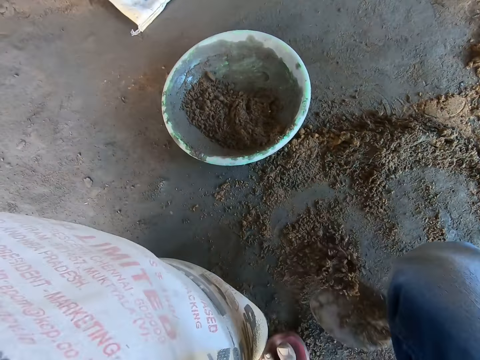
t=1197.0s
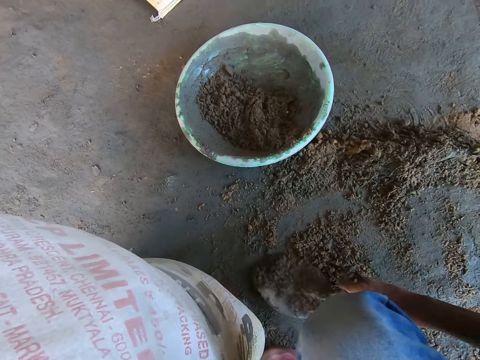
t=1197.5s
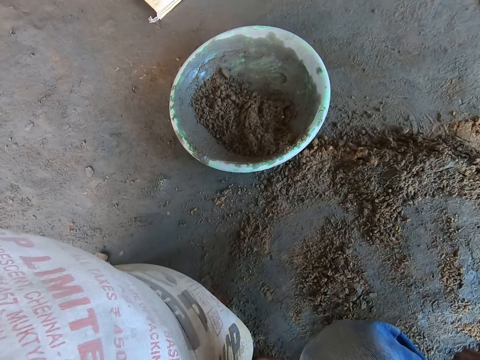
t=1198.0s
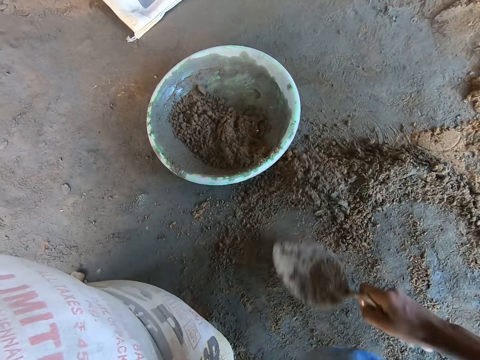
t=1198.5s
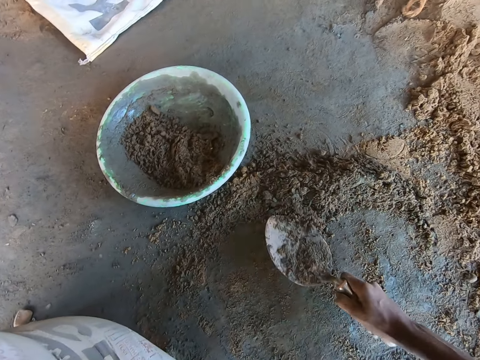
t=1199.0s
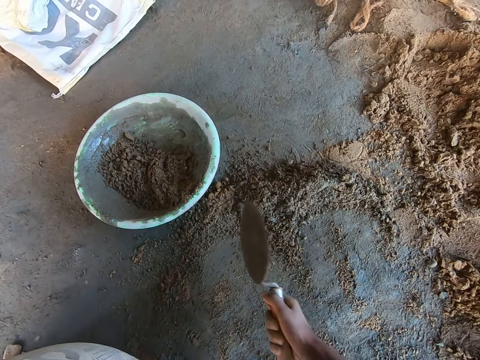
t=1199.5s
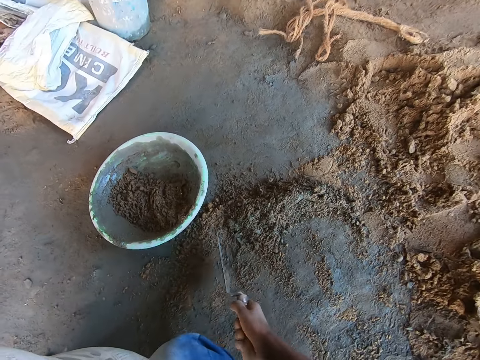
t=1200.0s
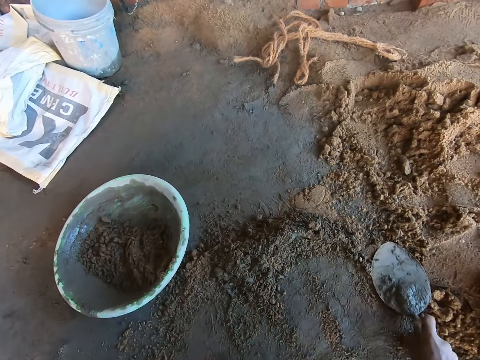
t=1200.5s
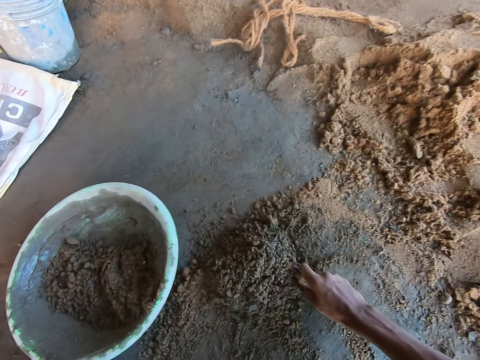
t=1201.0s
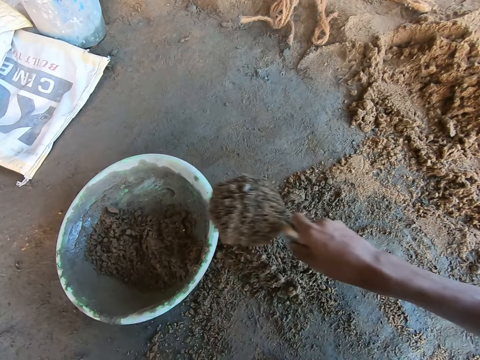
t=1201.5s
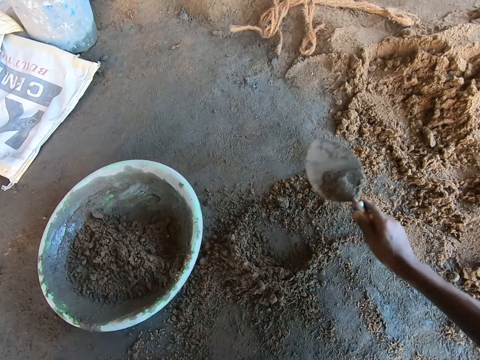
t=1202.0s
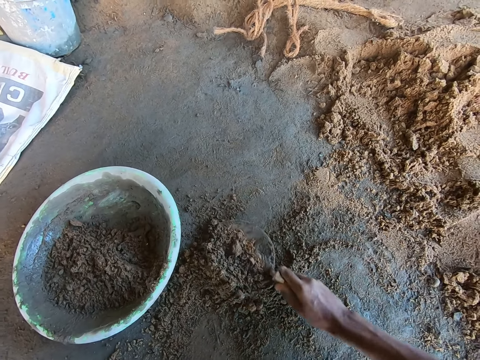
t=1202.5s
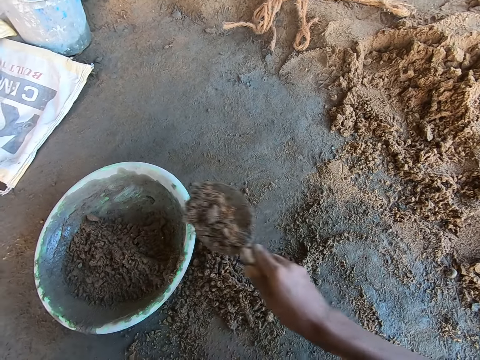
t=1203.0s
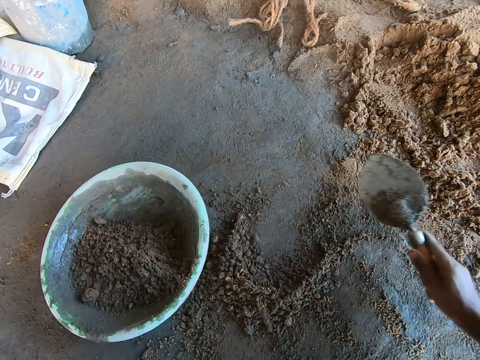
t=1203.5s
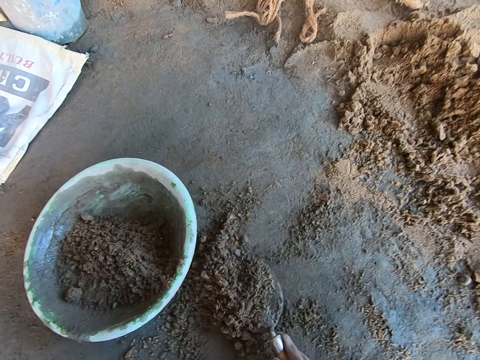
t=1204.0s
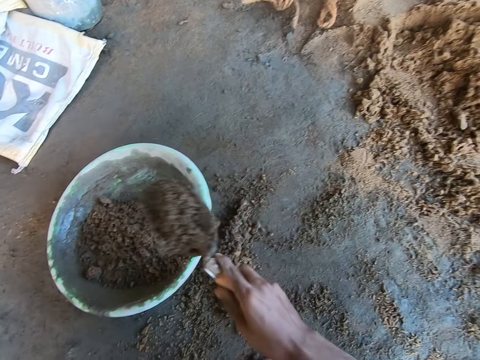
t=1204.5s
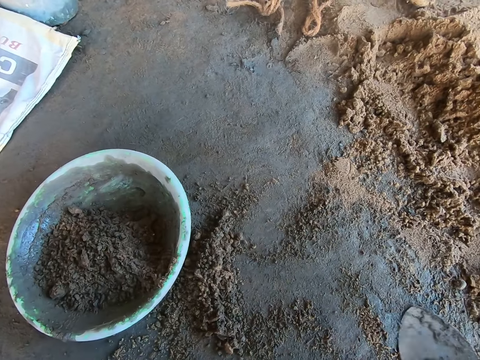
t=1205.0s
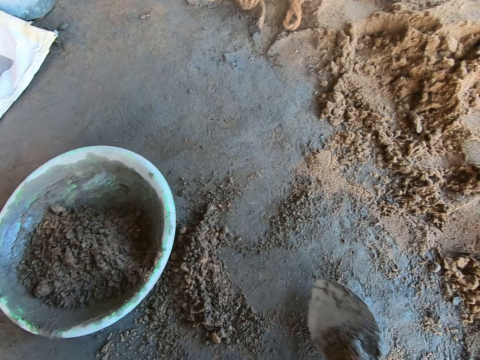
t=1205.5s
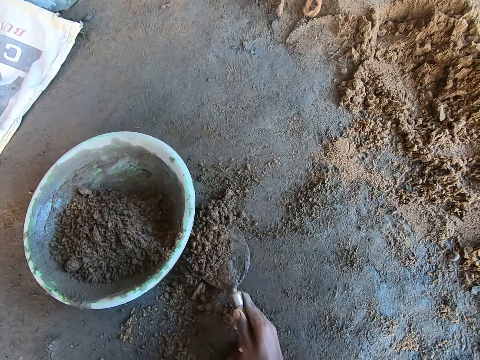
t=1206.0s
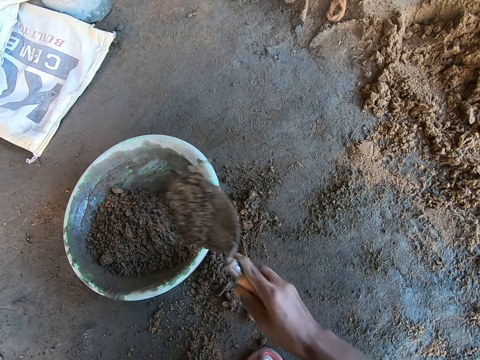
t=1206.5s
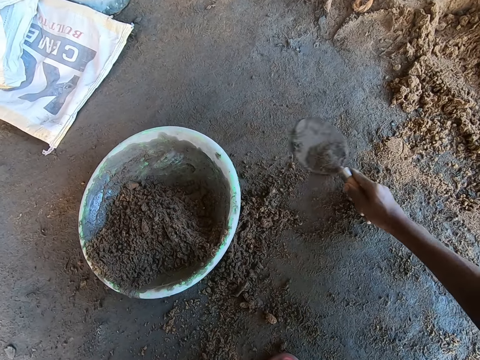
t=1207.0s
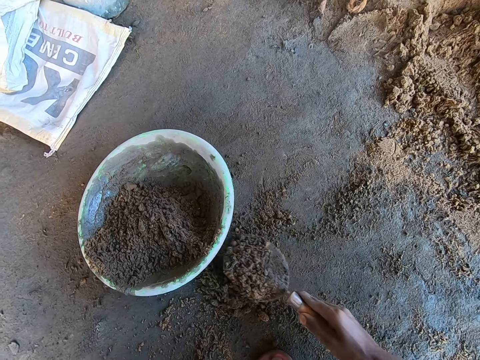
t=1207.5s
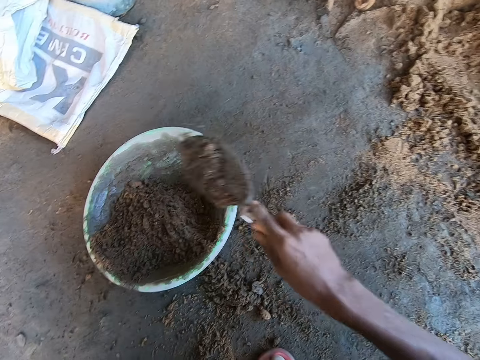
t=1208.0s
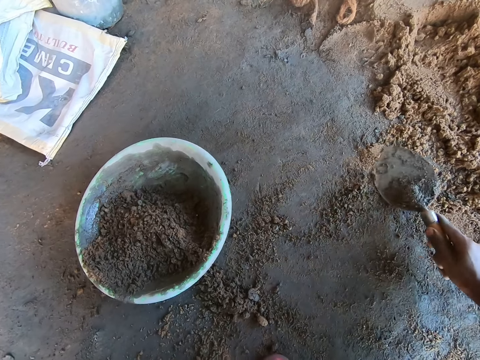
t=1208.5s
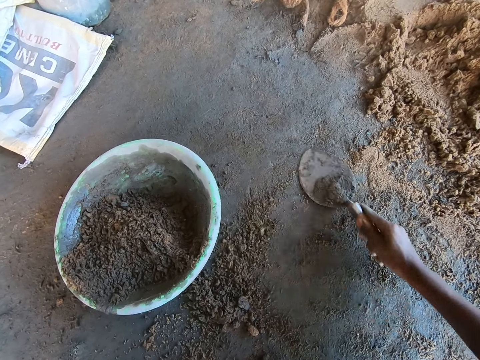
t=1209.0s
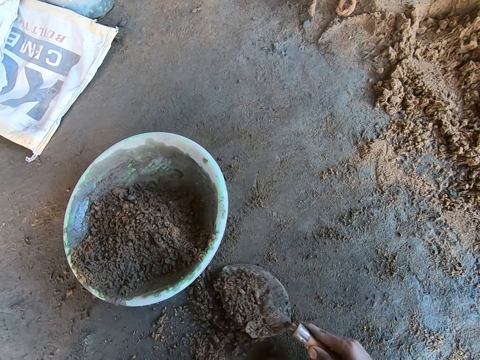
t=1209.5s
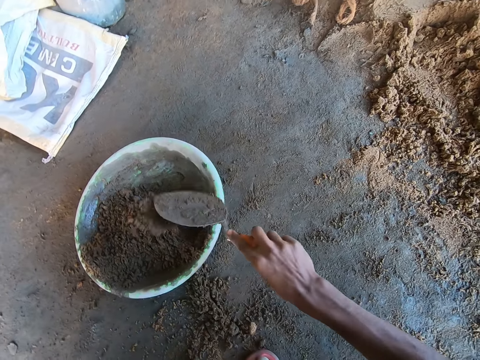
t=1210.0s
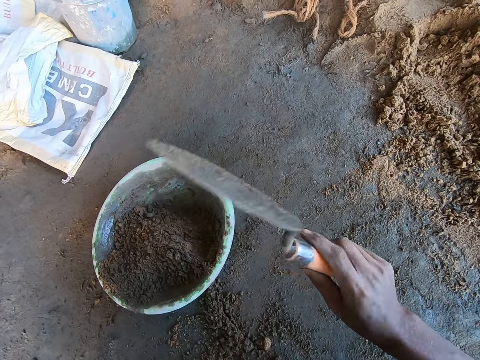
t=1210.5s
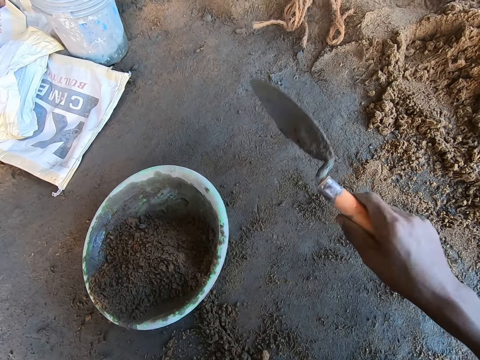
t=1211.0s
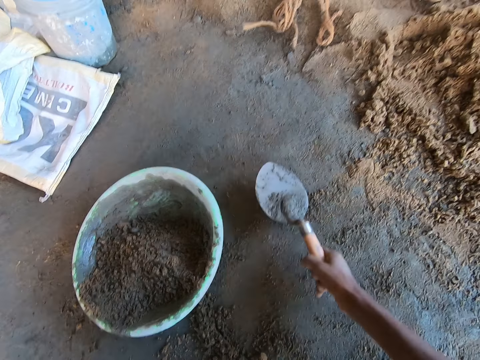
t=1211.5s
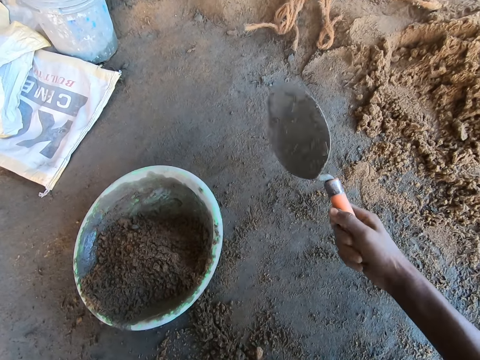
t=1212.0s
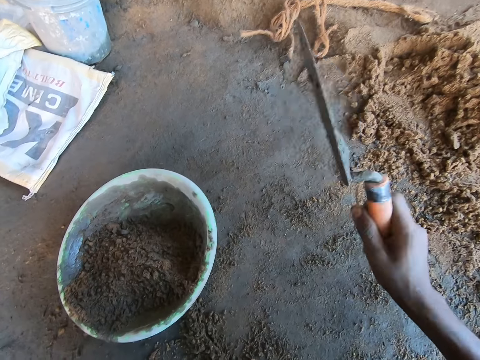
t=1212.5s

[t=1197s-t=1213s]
The camera wearer collects mortar from the ground with a trowel. He hits the ground with the hand trowel in his right hand. He shakes the trowel on the ground. He scoops mortar from the ground with the hand trowel in his right hand. He pours mortar in the head pan with the hand trowel in his right hand. He scoops mortar from the ground with the hand trowel in his right hand. He pours mortar in the head pan with the hand trowel in his right hand. He scoops mortar from the ground with the hand trowel in his right hand. He pours mortar in the head pan with the hand trowel in his right hand. He scoops mortar from the ground with the hand trowel in his right hand. He pours mortar in the head pan with the hand trowel in his right hand. He scoops mortar from the ground with the hand trowel in his right hand. He pours mortar in the head pan with the hand trowel in his right hand. He scoops mortar from the ground with the hand trowel in his right hand. He pours mortar in the head pan with the hand trowel in his right hand. He hits the hand trowel on the ground with his right hand. He shakes the trowel on the floor.

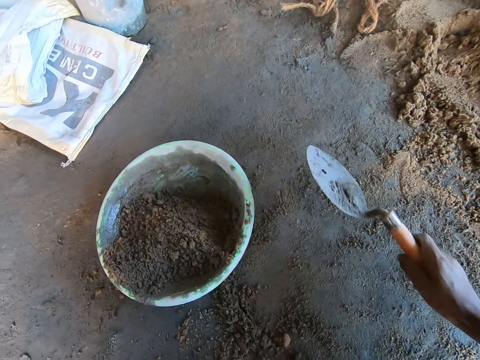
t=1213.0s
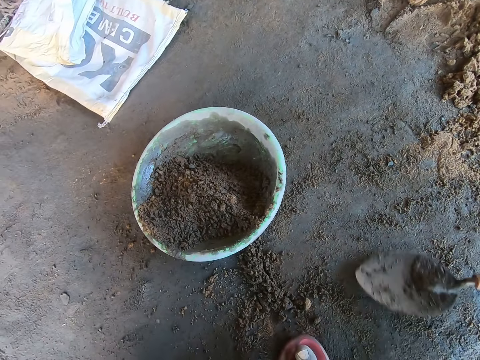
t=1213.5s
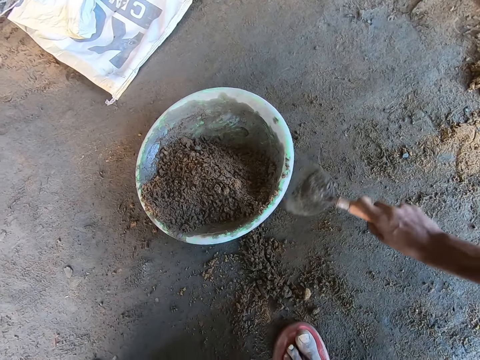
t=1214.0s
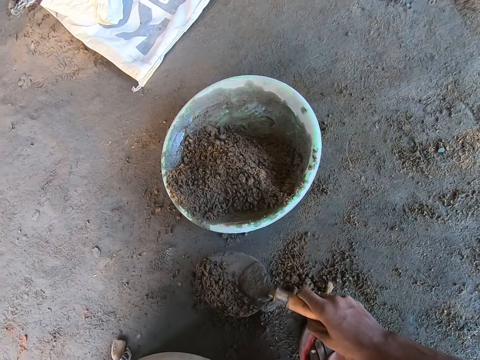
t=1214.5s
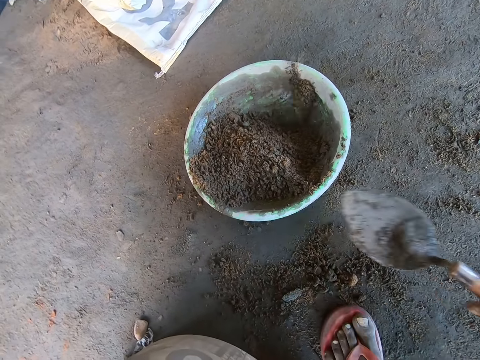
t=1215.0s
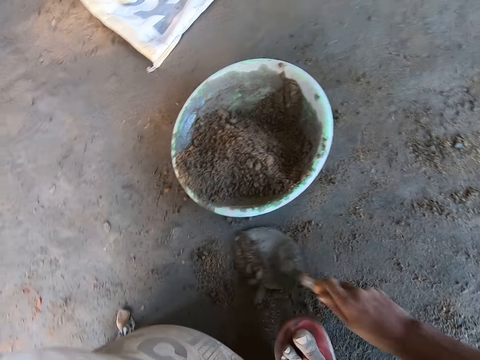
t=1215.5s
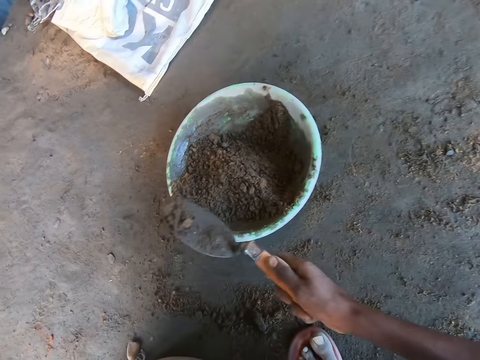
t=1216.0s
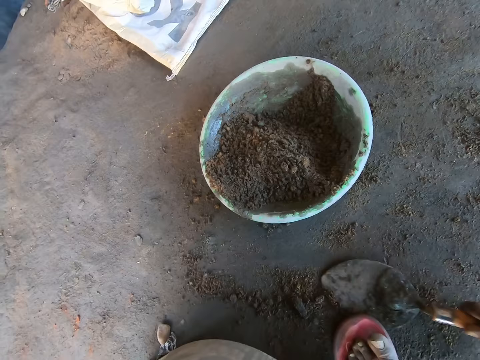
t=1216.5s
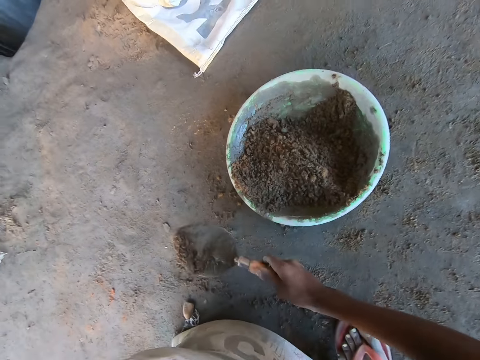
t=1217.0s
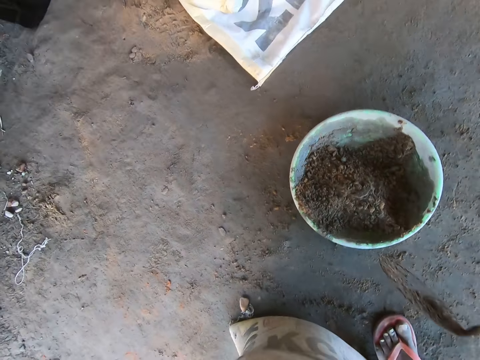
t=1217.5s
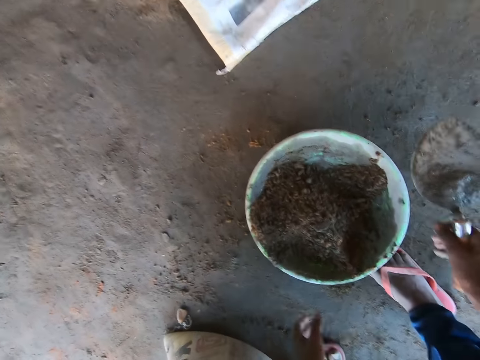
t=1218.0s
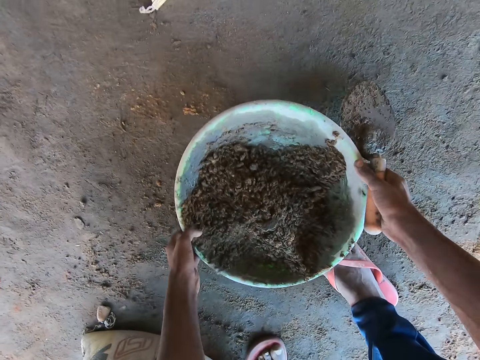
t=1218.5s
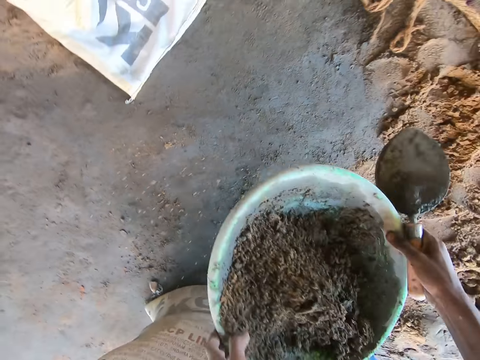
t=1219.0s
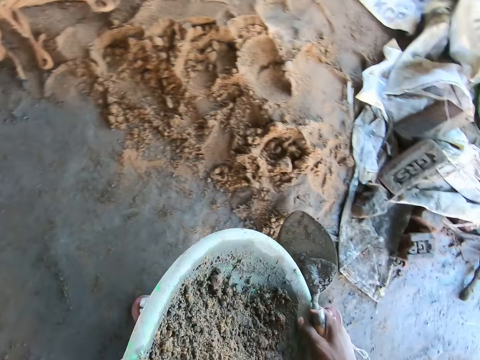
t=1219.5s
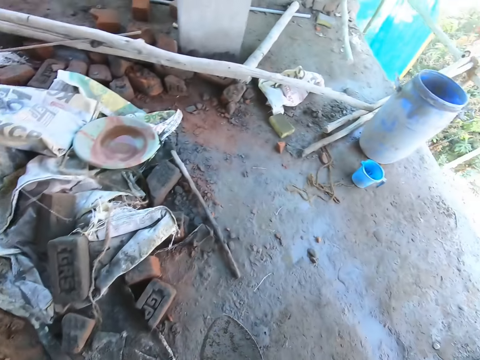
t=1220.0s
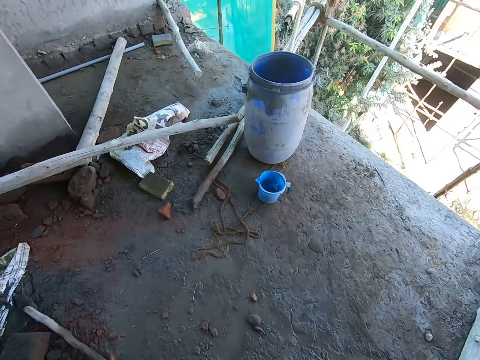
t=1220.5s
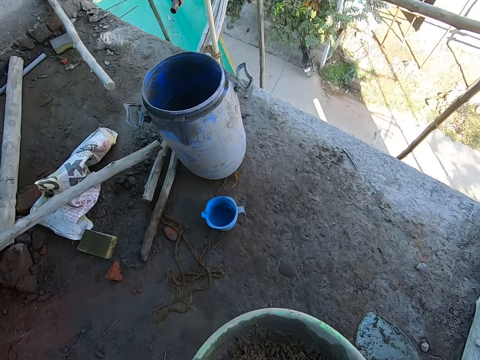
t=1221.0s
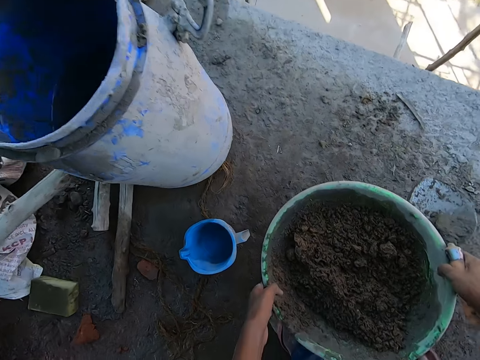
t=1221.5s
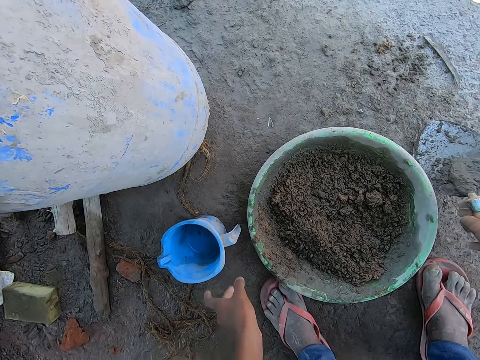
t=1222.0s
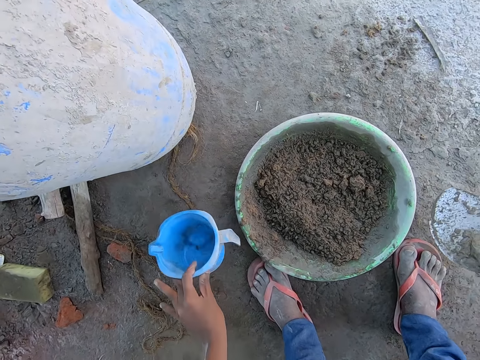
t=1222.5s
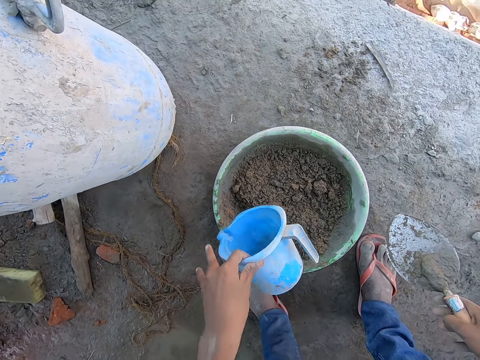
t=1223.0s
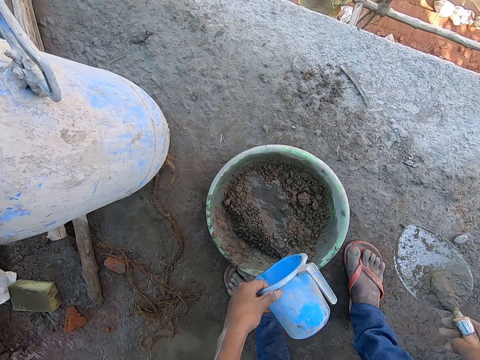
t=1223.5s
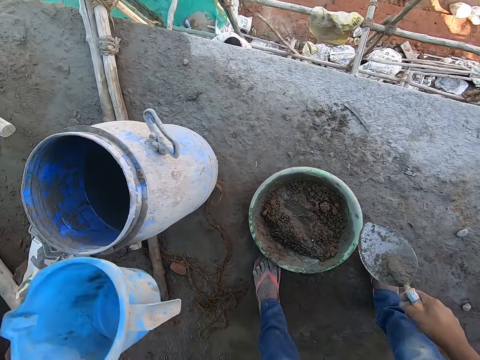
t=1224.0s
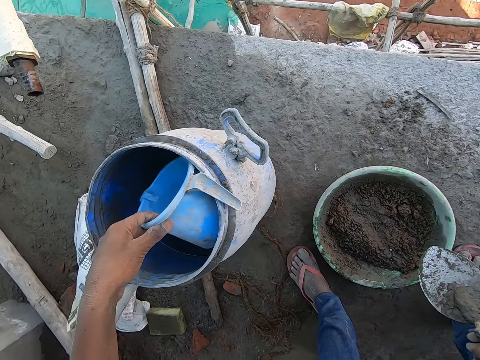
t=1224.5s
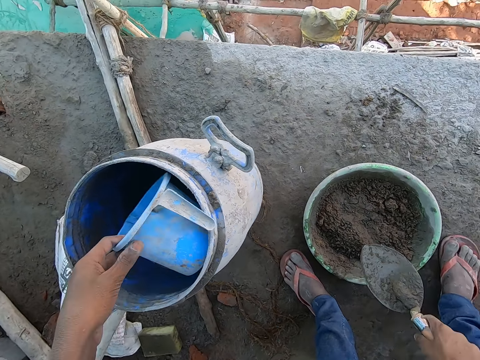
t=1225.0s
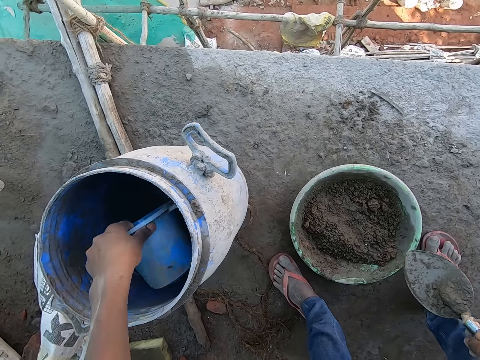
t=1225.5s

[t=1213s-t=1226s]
The camera wearer scoops mortar from the ground with the hand trowel in his right hand. He pours mortar in the head pan with the hand trowel in his right hand. He scoops mortar from the ground with the hand trowel in his right hand. He pours mortar in the head pan with the hand trowel in his right hand. He scoops mortar from the ground with the hand trowel in his right hand. He pours mortar in the head pan with the hand trowel in his right hand. He picks up the head pan of mortar from the ground with both hands. He moves towards a drum with water. He drops the head pan of mortar on the ground with both hands. He picks up the plastic cup from the ground with his left hand. He pours water from the plastic cup into the head pan of mortar. He dips the plastic cup in the bucket of water with his left hand. He scoops water from the bucket of water with the plastic cup in his left hand.
